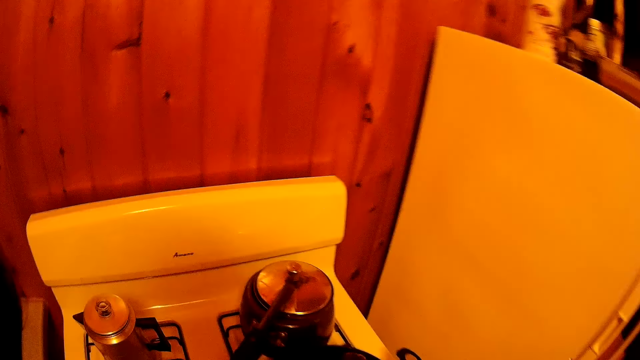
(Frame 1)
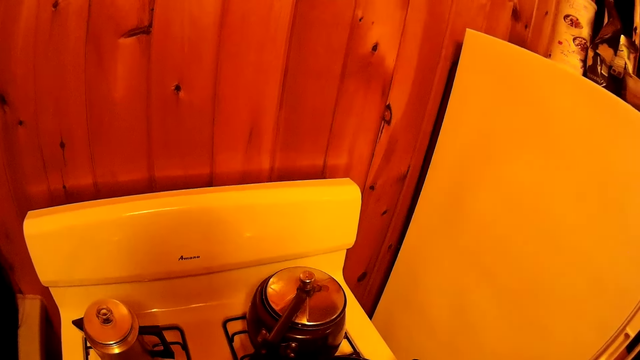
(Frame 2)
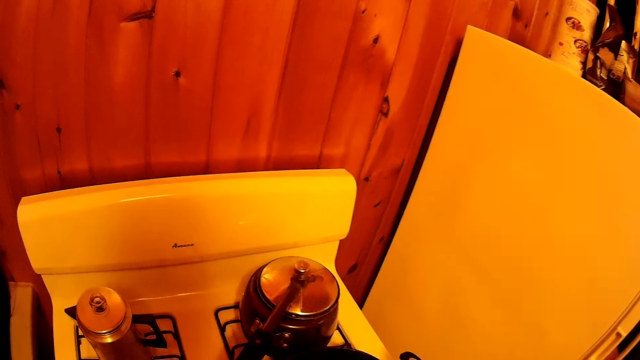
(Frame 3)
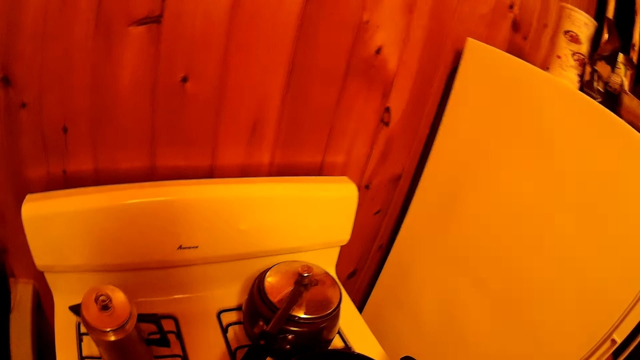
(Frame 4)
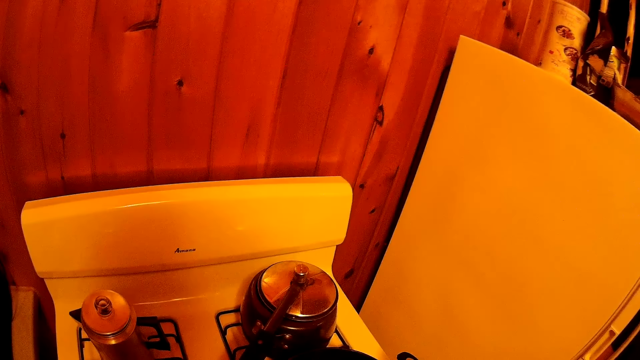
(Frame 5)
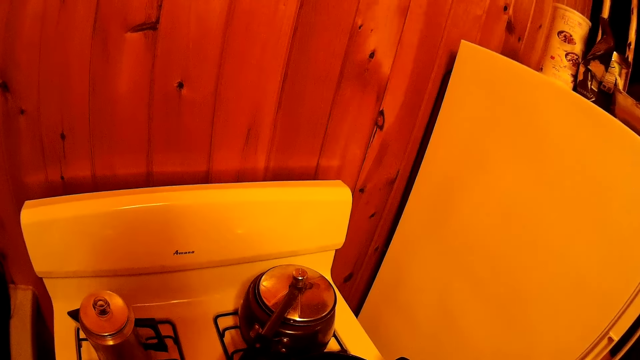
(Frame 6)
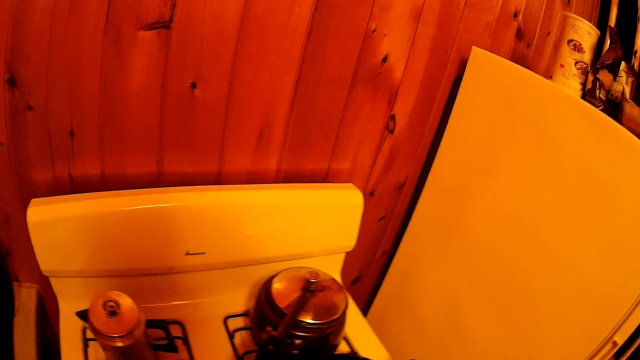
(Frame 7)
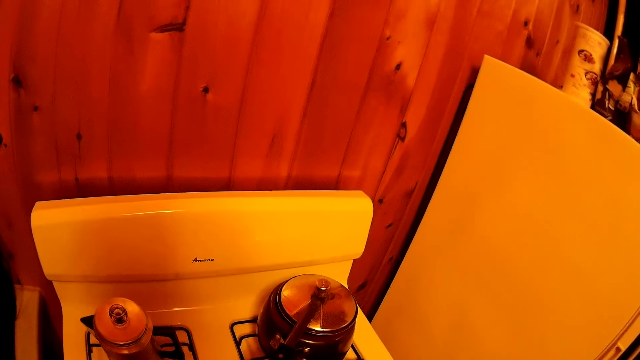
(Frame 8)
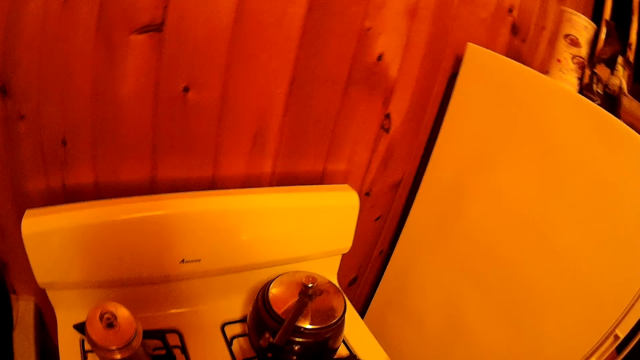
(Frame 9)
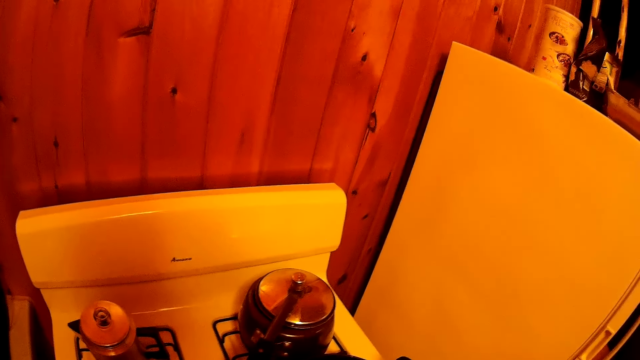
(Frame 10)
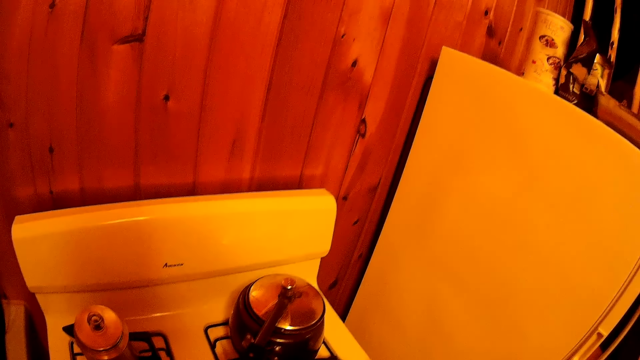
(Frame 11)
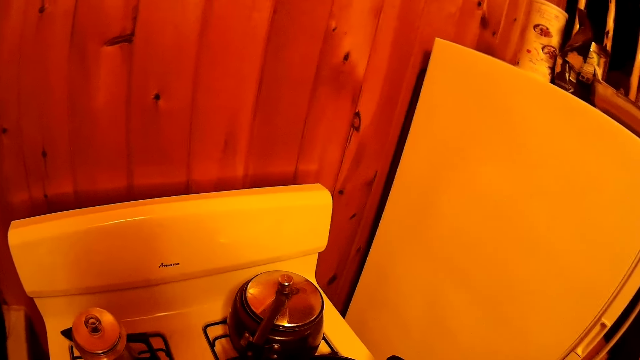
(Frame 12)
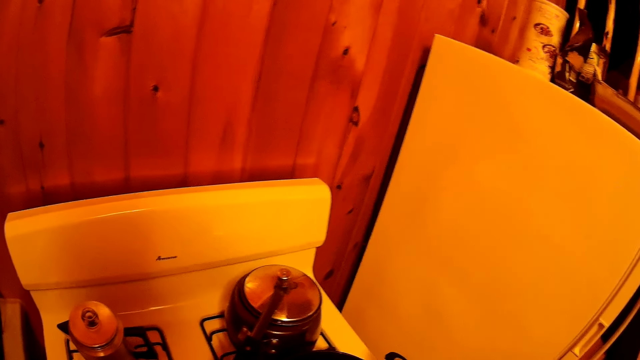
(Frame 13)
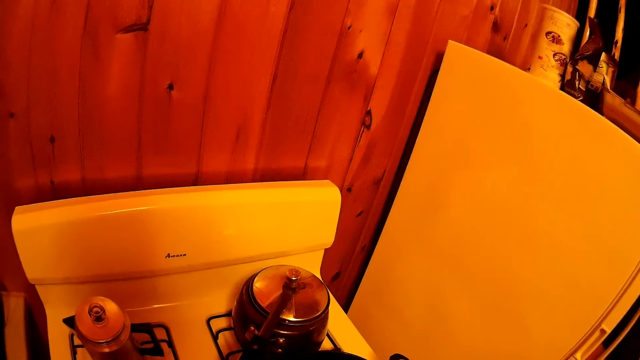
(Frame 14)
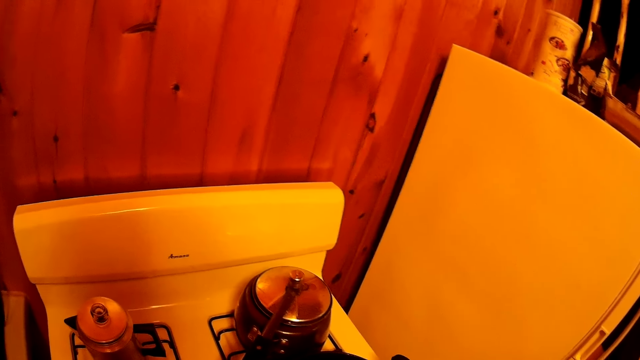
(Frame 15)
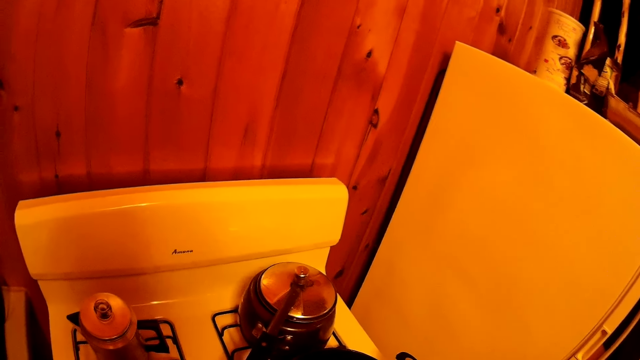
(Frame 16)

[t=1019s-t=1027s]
The camera wearer stirs the ingredients.

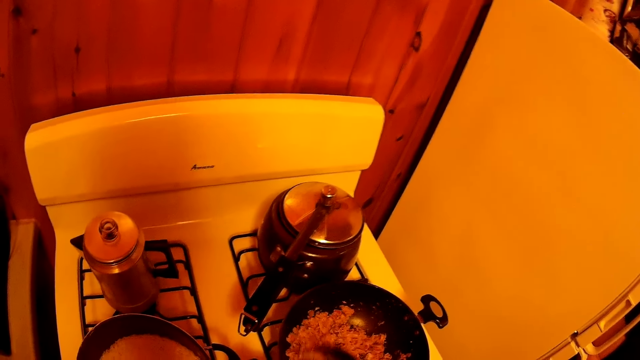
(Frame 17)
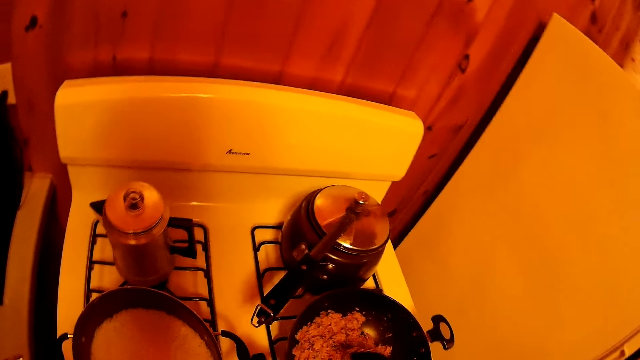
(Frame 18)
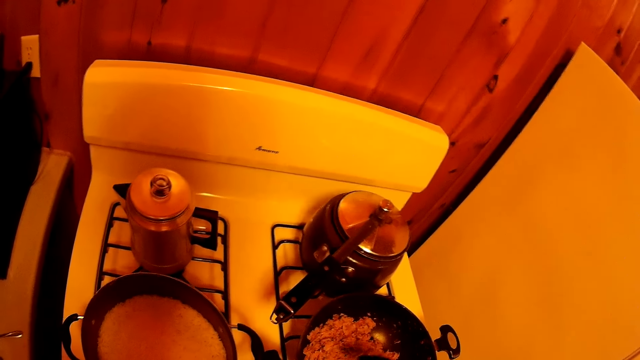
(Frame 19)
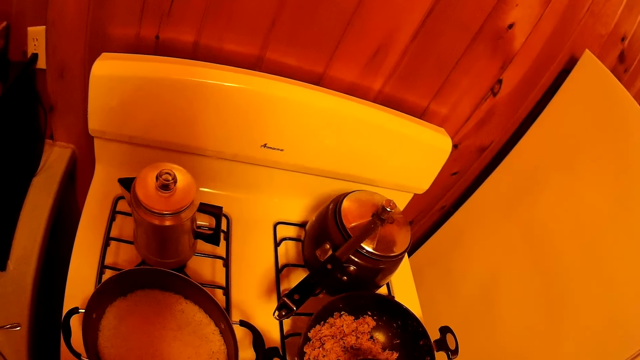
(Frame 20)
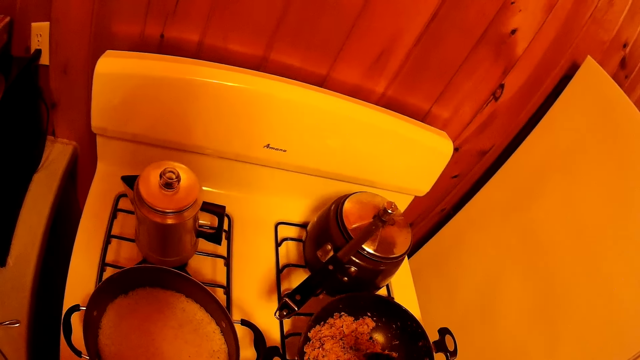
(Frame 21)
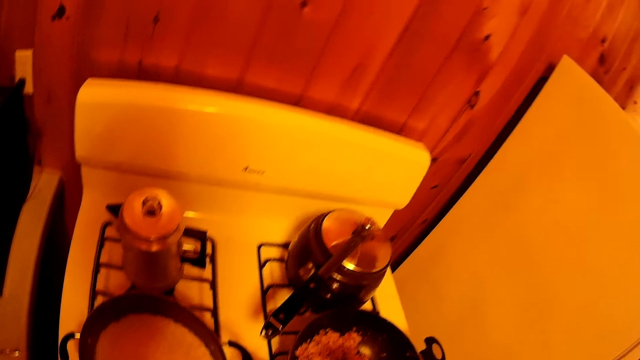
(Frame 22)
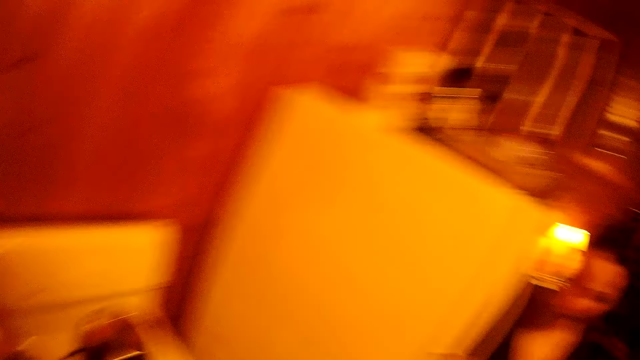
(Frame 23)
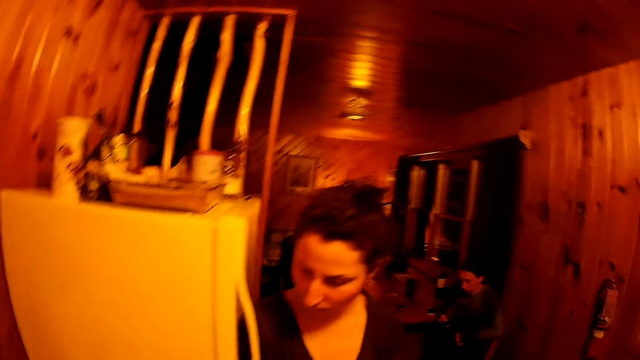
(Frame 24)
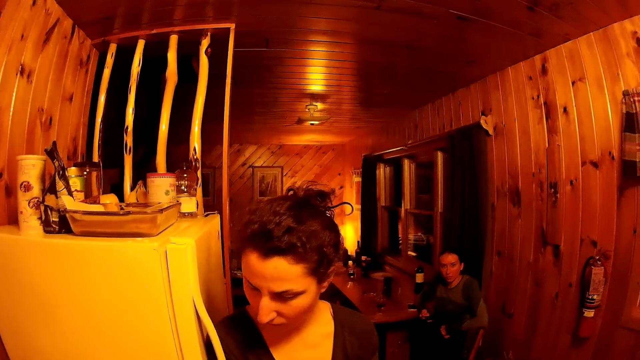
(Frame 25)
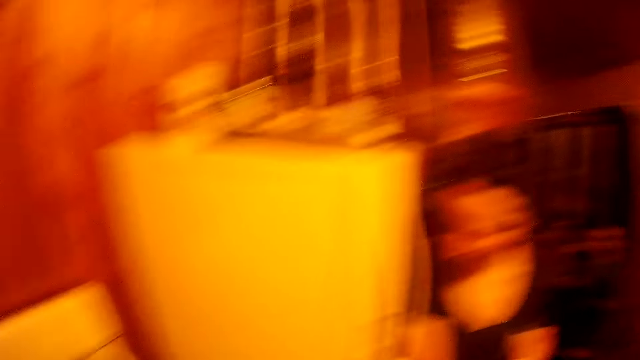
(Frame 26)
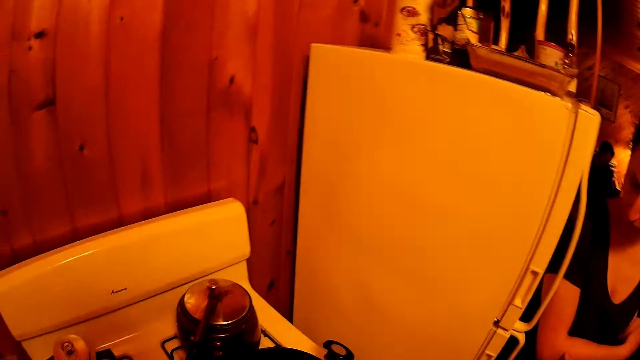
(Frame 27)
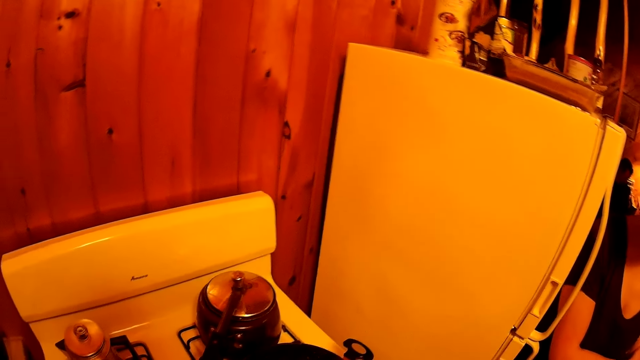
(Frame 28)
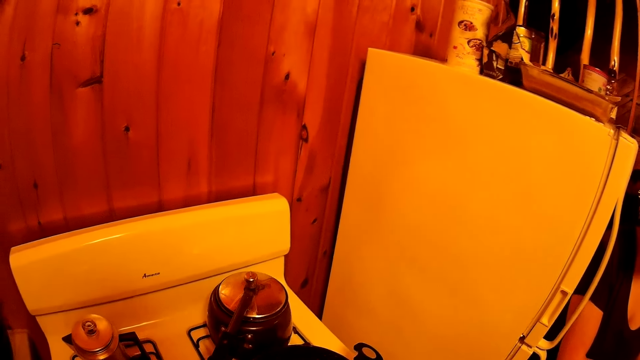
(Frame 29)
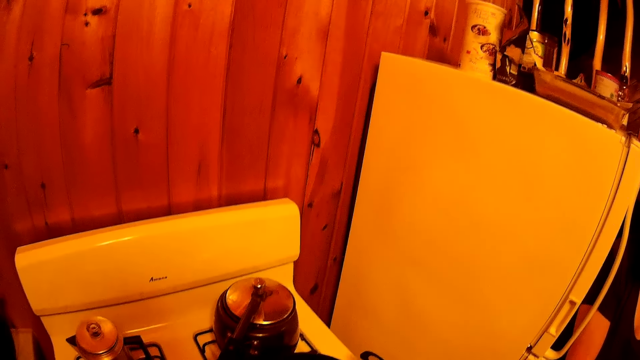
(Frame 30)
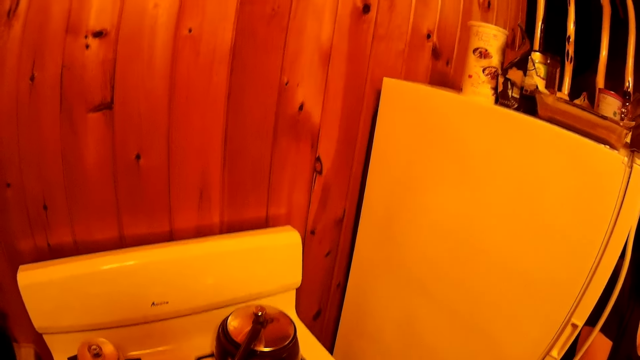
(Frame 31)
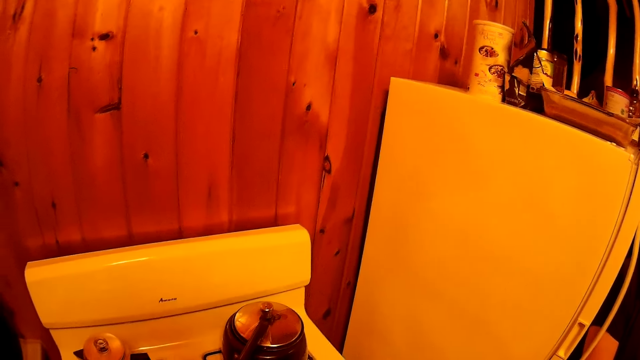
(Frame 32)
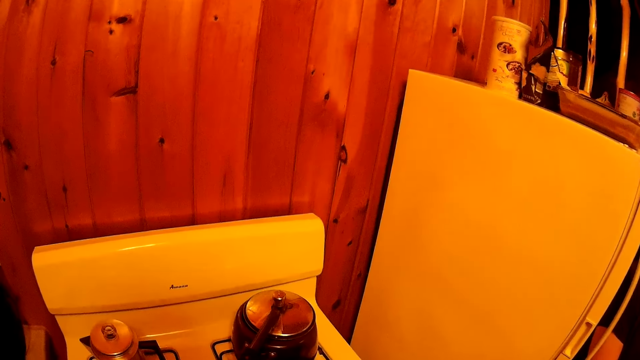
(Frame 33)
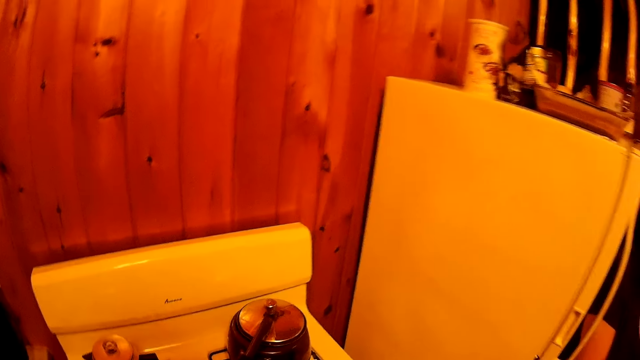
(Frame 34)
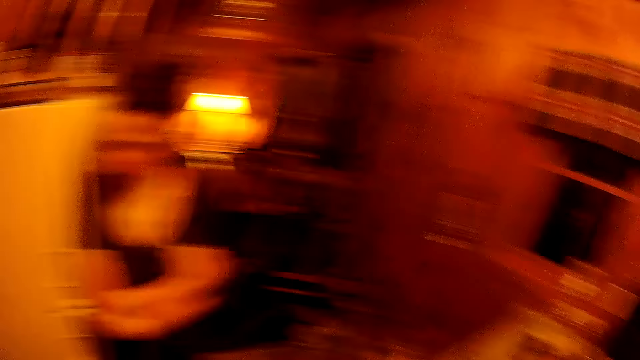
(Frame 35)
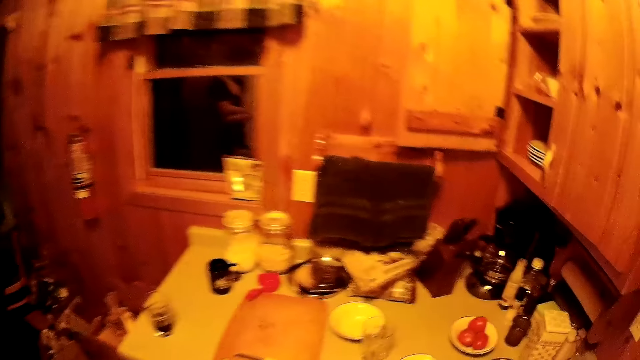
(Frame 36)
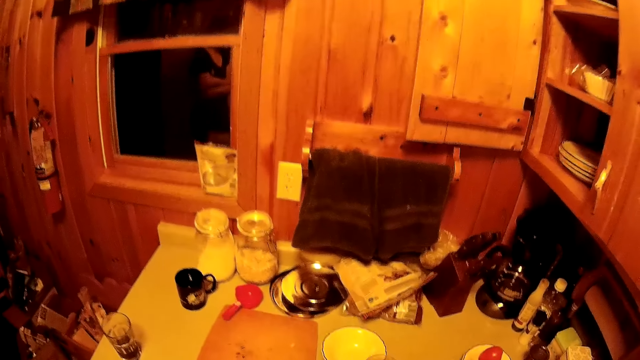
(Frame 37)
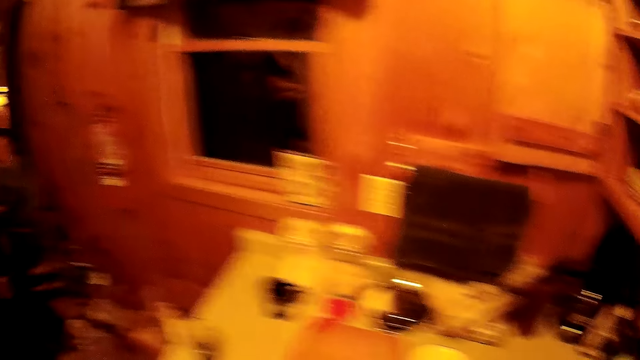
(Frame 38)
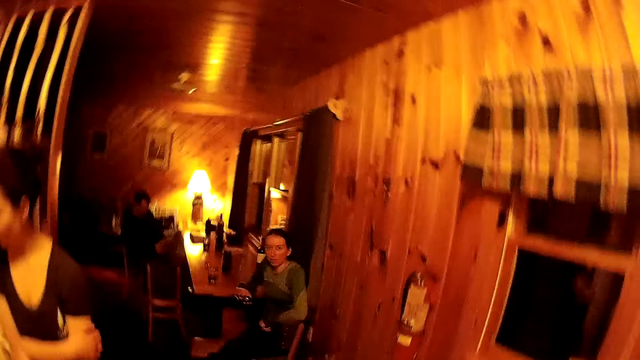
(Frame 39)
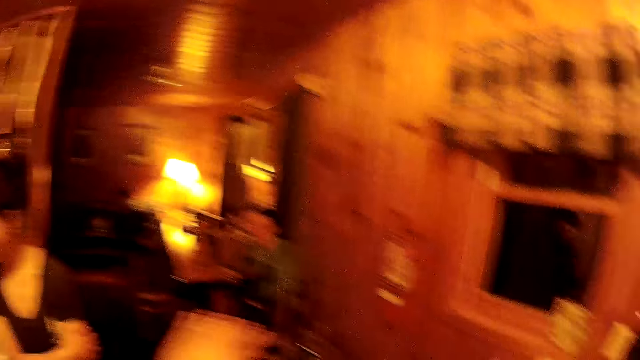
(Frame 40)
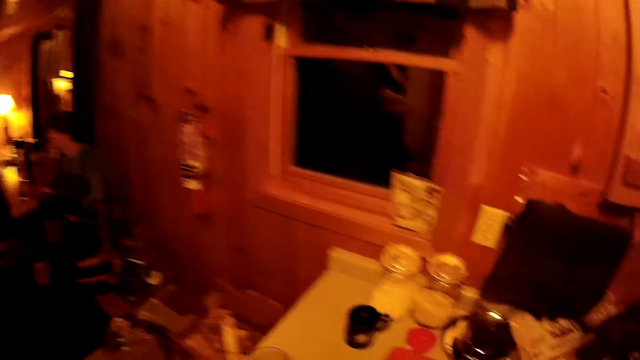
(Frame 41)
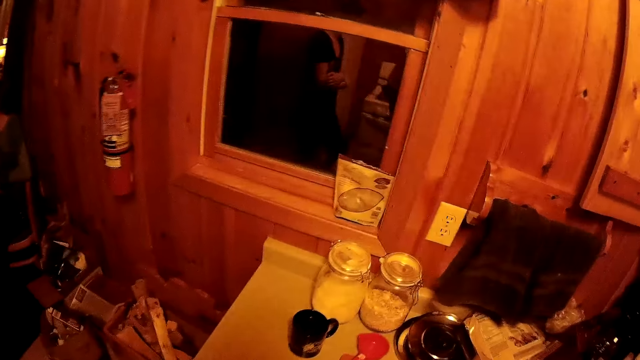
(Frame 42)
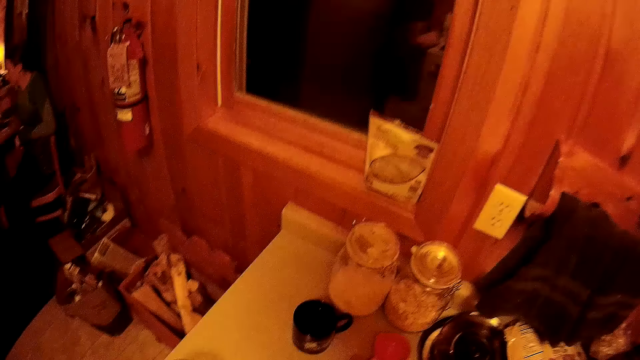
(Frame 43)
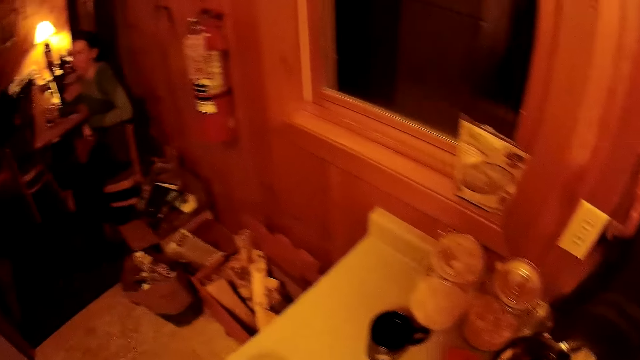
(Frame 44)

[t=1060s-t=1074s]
The camera wearer cooks food. They walk around the room.
